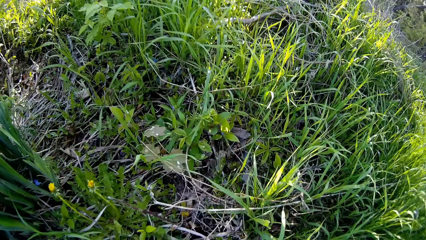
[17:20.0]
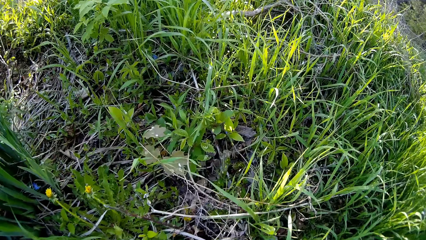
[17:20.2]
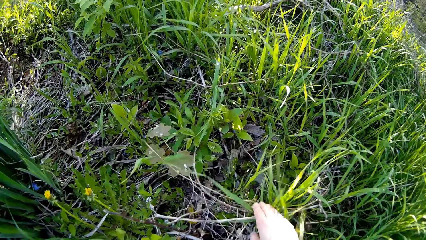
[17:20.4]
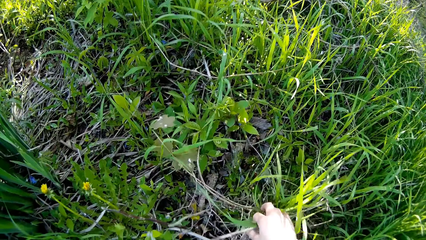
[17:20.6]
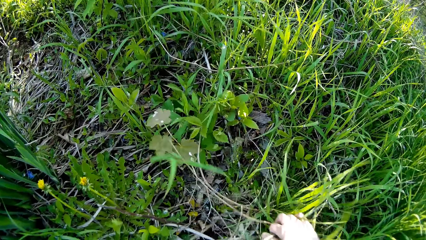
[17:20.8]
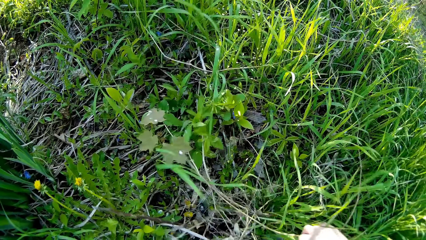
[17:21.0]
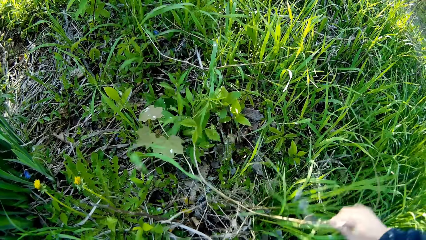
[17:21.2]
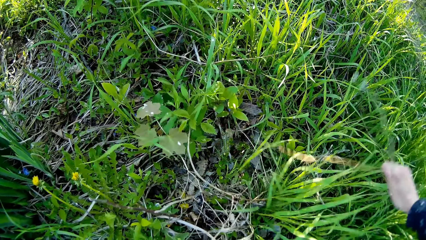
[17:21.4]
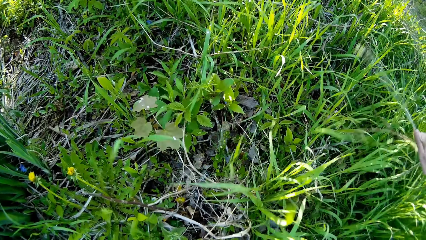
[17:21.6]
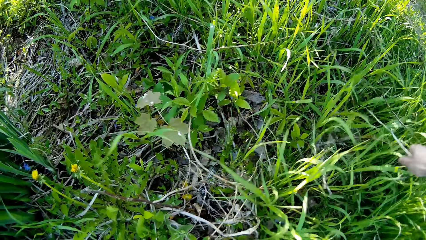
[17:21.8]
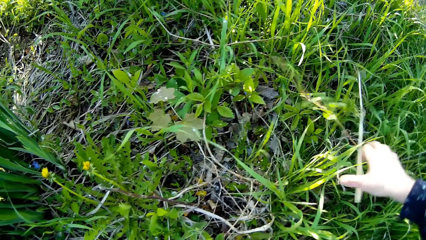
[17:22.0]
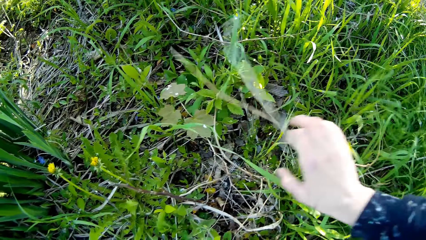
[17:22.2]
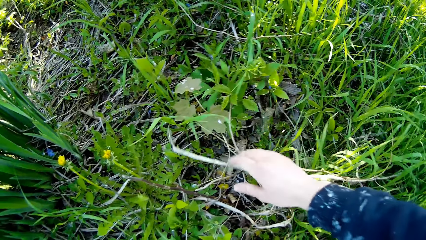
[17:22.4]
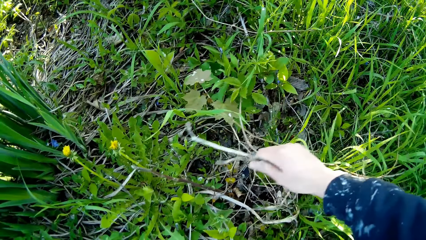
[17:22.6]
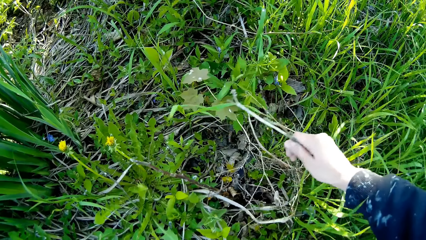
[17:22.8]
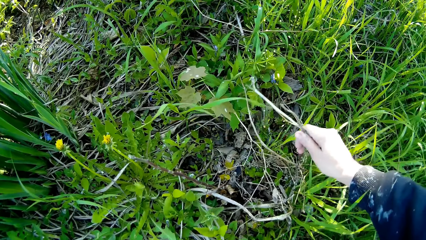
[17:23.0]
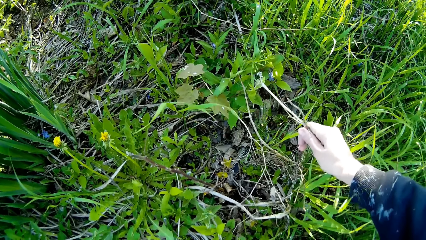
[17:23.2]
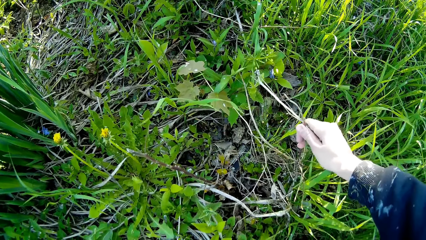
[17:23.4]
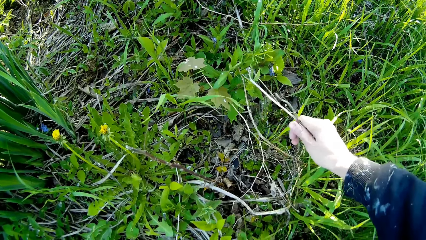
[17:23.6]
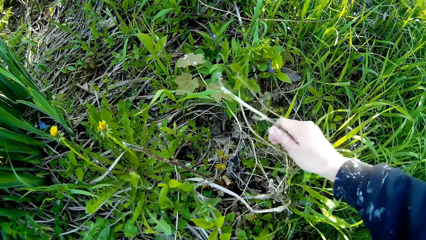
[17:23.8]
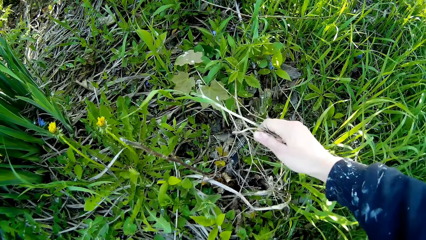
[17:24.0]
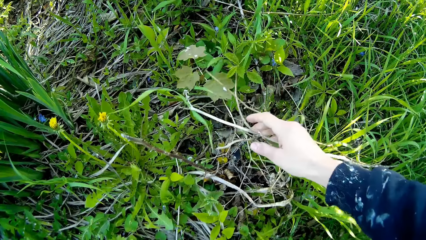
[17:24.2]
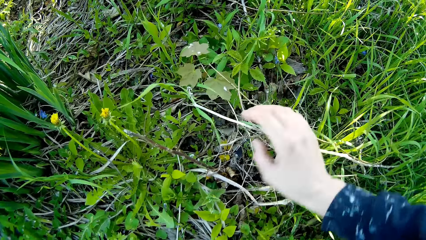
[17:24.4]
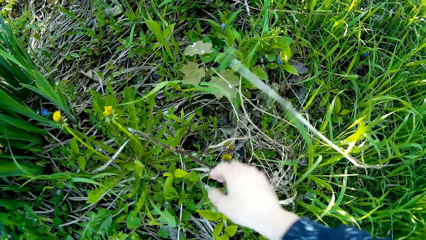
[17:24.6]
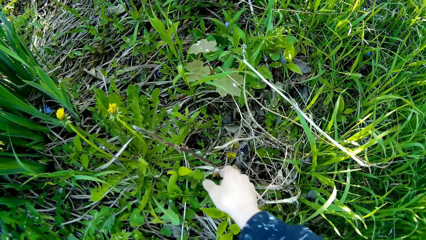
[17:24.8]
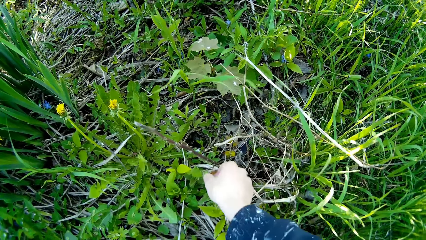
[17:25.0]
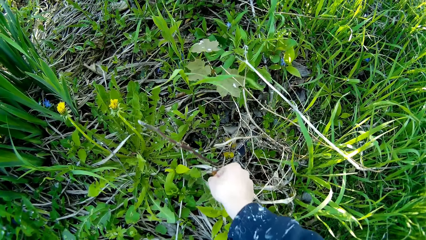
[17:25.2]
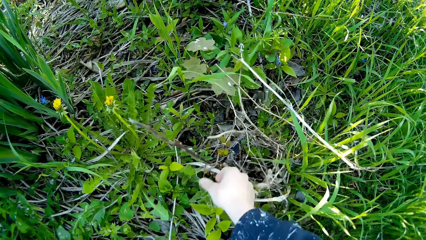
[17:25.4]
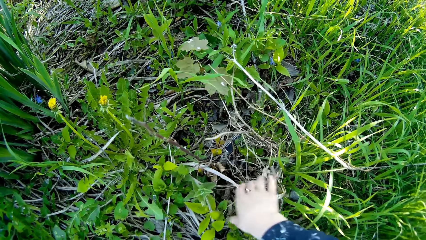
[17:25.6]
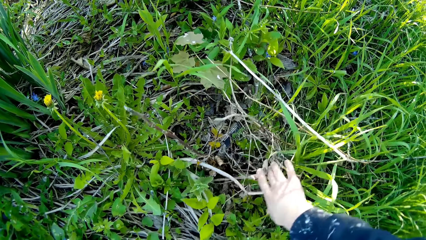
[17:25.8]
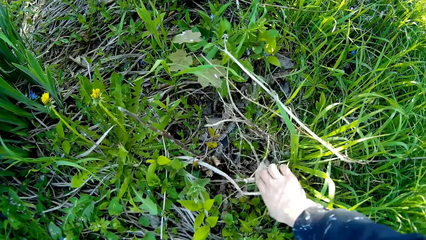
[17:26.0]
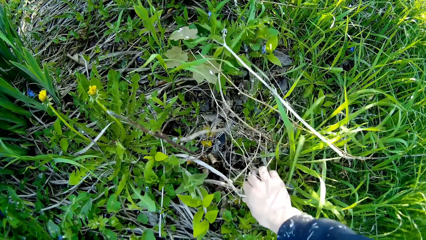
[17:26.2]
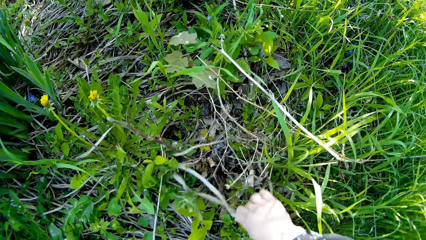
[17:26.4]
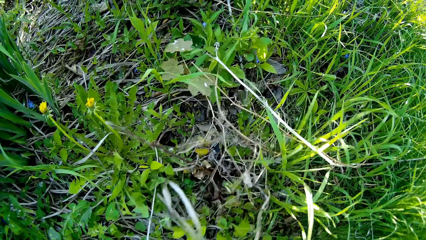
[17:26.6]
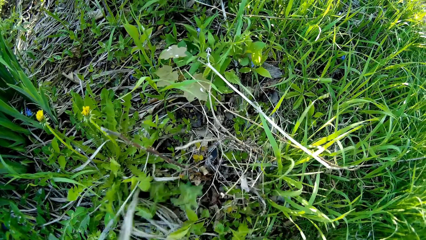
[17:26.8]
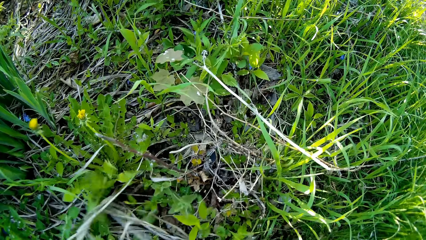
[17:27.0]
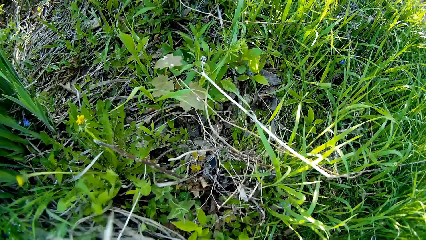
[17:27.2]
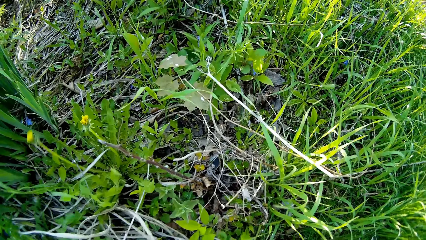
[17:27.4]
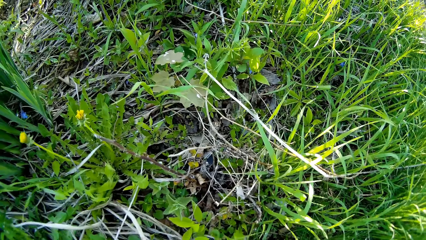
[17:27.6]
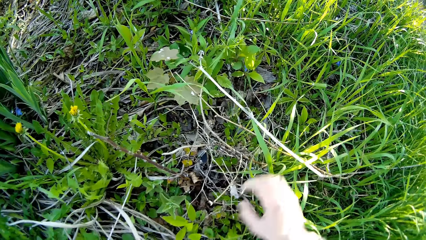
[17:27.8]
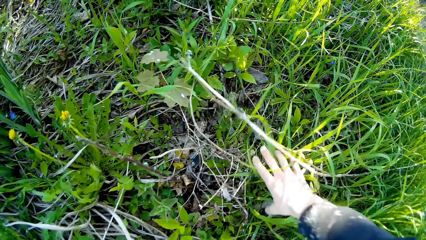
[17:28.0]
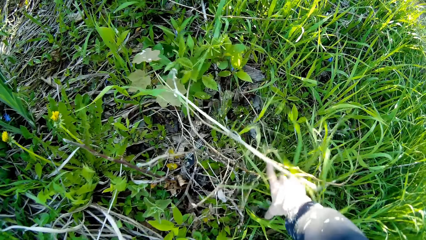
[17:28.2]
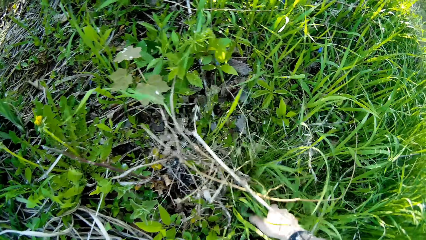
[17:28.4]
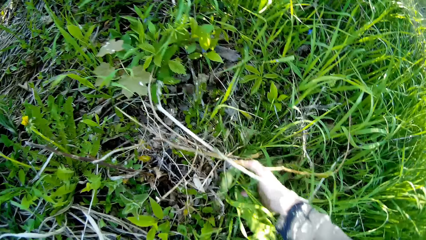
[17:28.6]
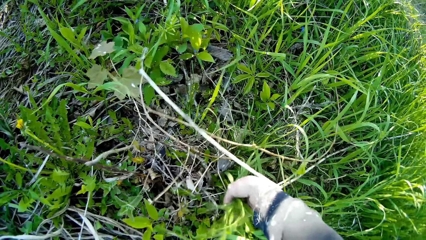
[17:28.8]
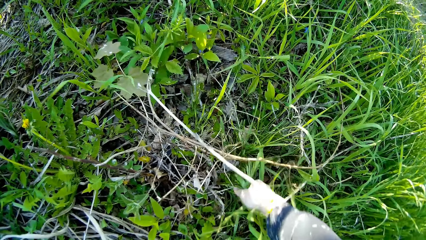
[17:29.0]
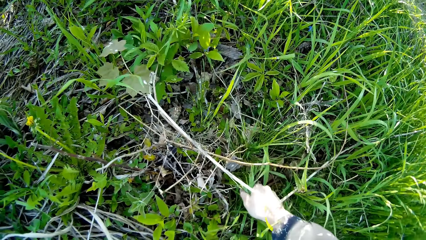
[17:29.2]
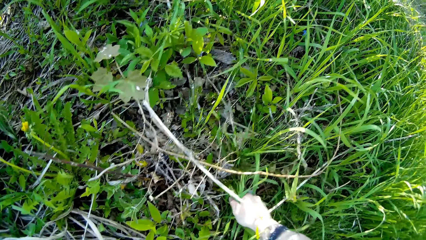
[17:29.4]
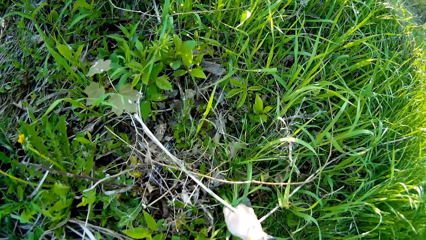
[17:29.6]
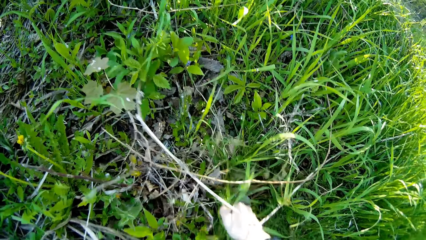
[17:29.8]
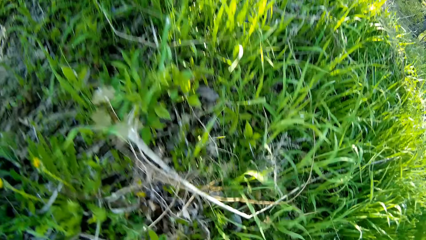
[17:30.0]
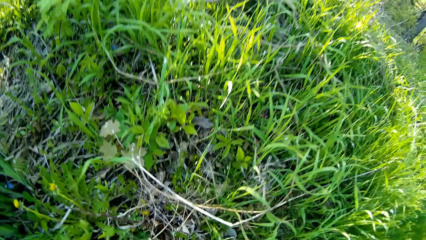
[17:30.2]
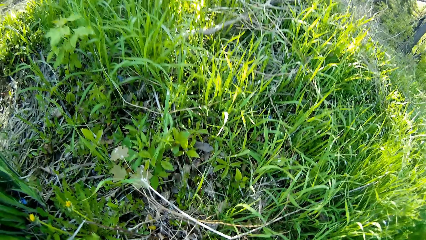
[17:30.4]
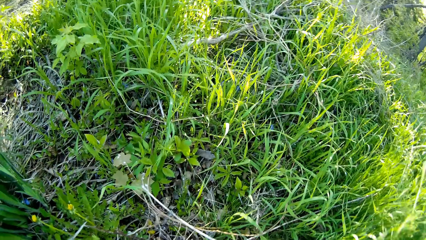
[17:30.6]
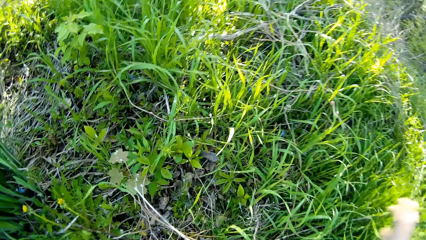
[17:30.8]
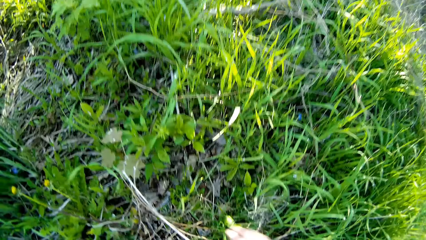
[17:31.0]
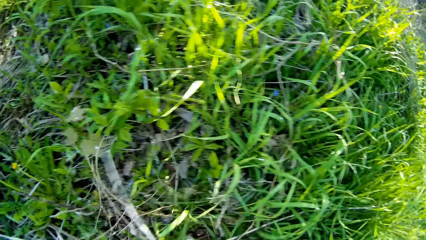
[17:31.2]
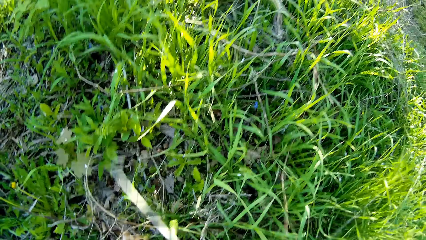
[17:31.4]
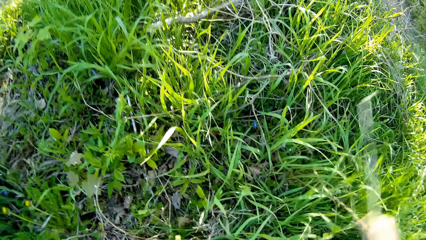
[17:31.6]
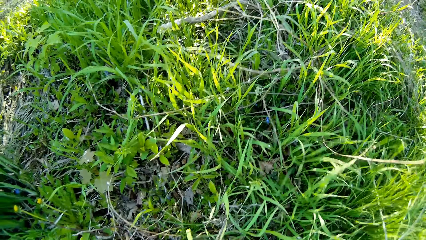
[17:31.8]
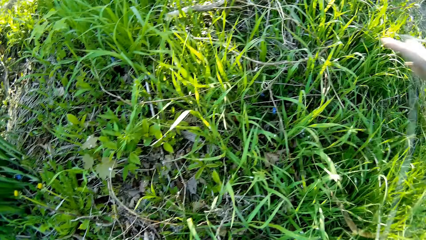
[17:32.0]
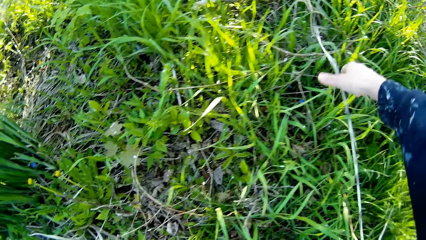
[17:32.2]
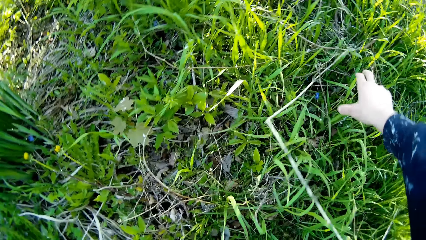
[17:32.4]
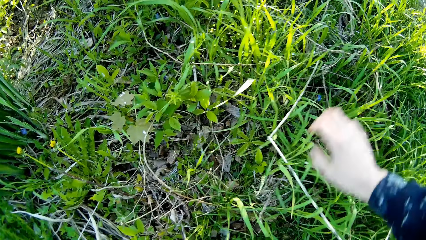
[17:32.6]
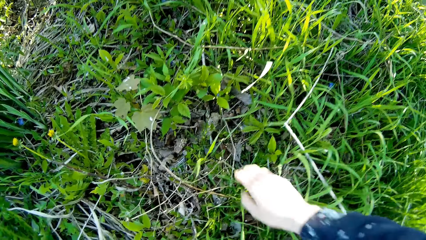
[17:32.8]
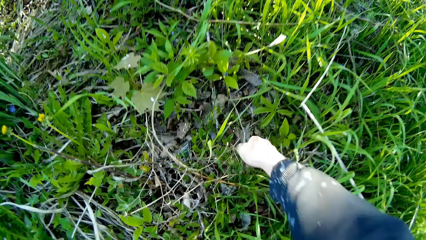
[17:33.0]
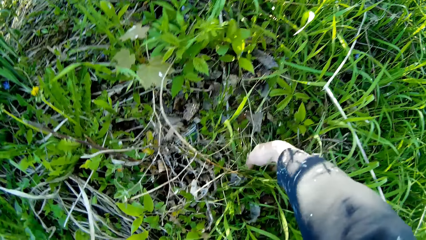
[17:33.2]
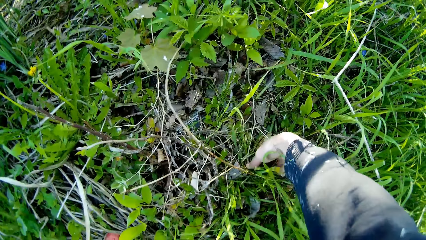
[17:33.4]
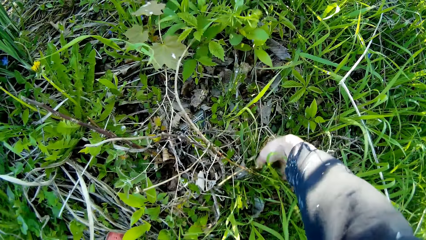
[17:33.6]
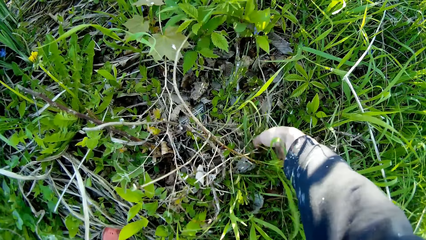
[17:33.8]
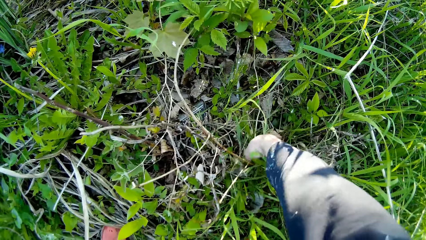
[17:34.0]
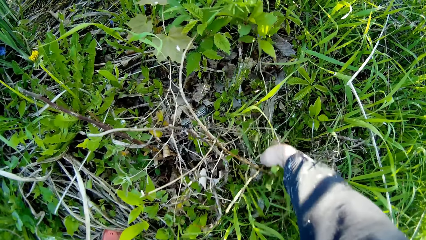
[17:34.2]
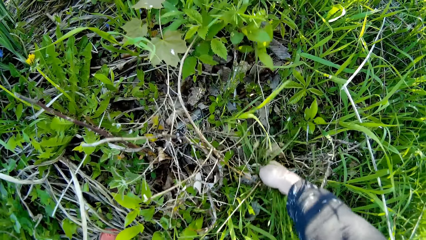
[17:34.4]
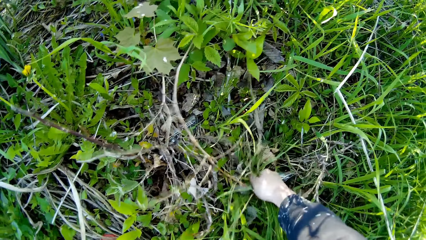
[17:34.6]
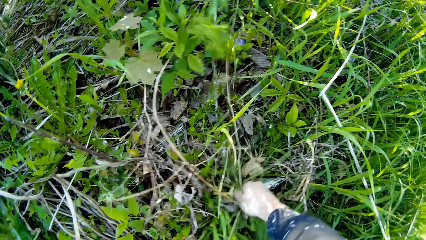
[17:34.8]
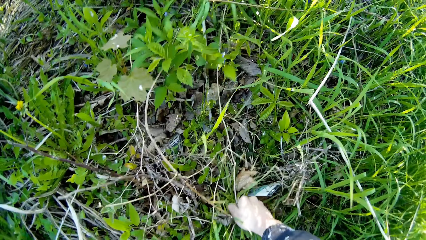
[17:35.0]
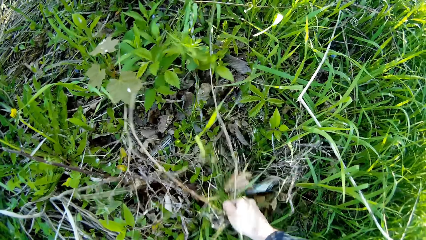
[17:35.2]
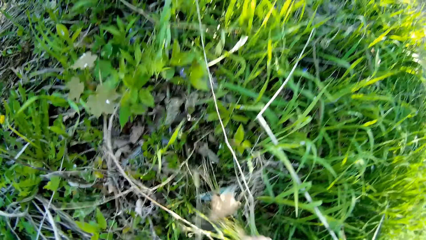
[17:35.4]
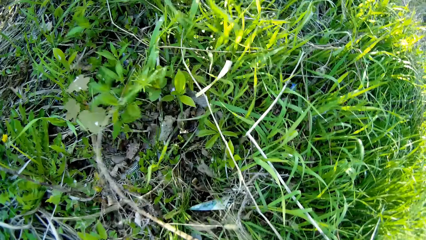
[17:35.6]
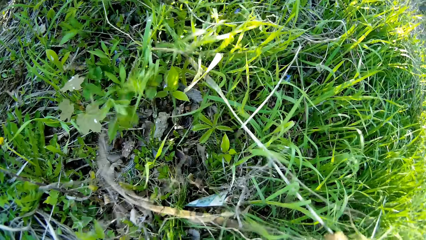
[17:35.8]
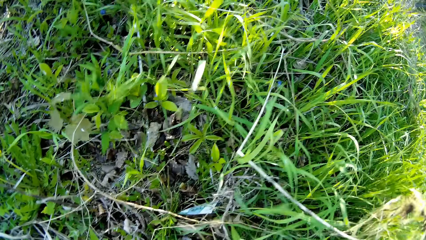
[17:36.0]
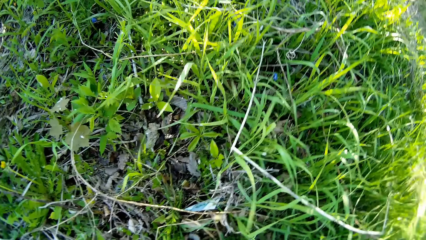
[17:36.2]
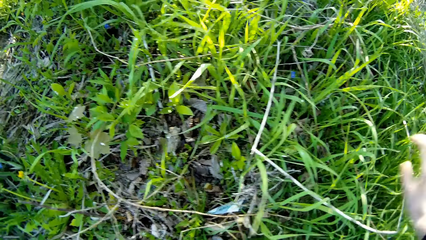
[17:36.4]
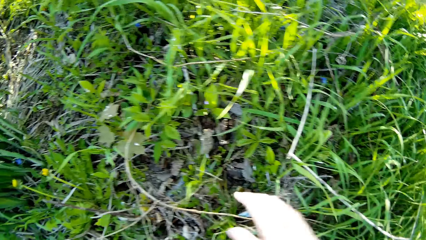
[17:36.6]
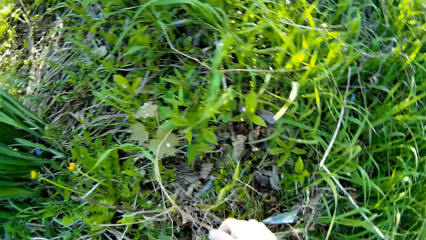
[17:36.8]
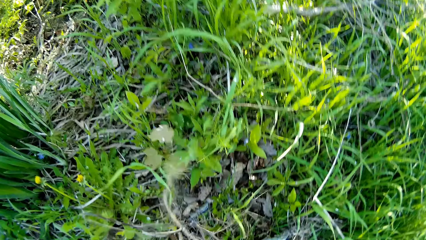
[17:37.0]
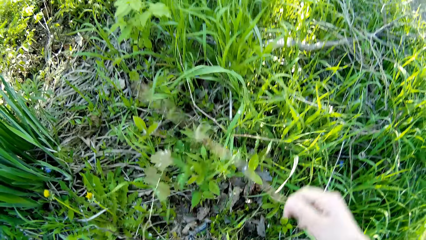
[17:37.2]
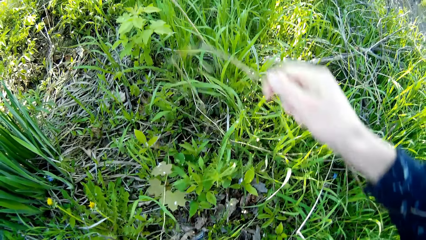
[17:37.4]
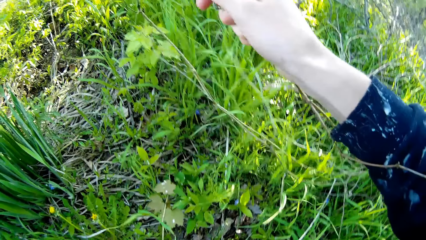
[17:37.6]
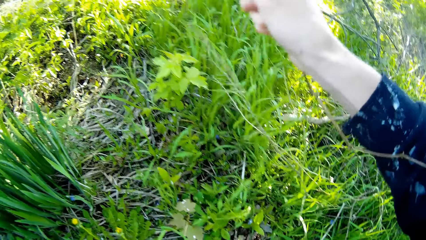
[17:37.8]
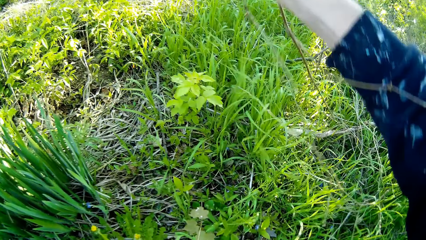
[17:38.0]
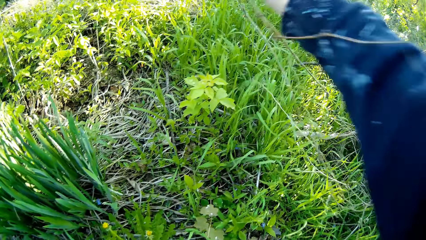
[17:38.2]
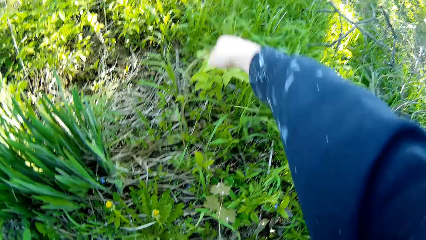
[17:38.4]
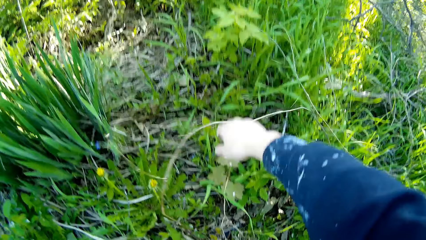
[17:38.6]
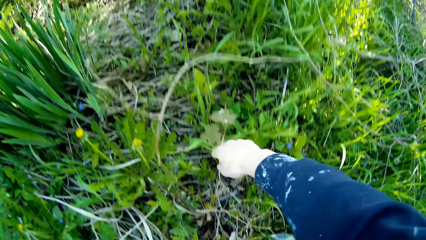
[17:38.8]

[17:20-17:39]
The camera wearer removes dried weeds with her right hand. She moves some twigs on the ground. She pulls the dried weeds with her right hand, touches the dried weeds with her right hand, pulls the dried weeds with her right hand, and pulls out some weeds or grass with her right hand. She cuts the grass with her hand. She removes the dried weeds with her right hand. She moves a twig on the ground. She pulls out the weeds with her right hand. She cuts the grass with her hand. She removes the dried weeds with her right hand. She moves the twigs on the ground.
